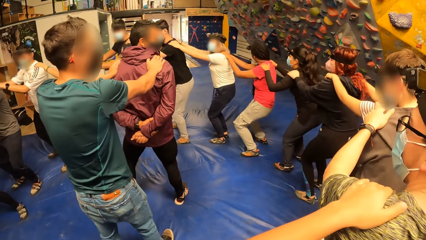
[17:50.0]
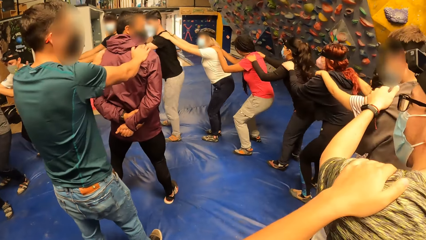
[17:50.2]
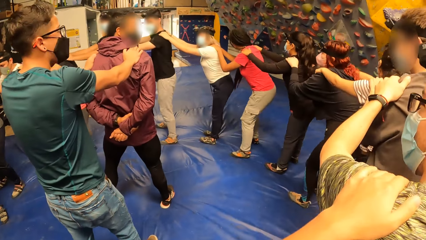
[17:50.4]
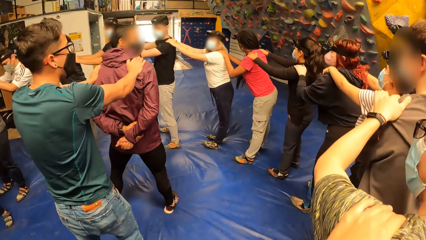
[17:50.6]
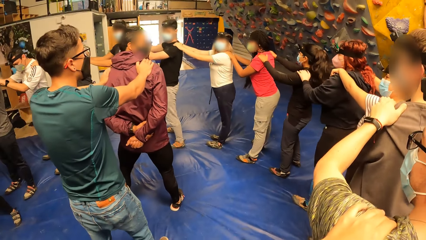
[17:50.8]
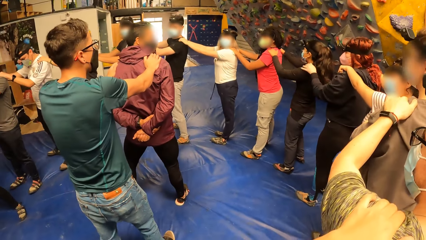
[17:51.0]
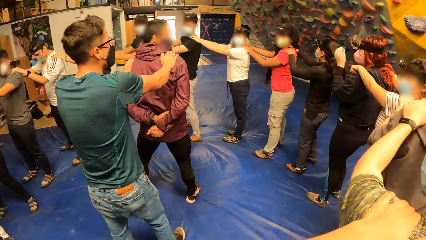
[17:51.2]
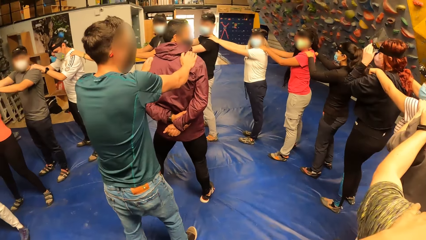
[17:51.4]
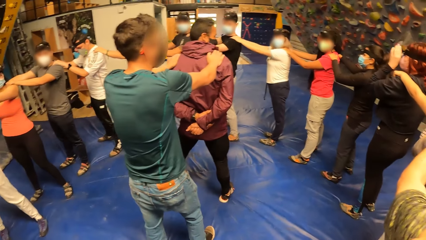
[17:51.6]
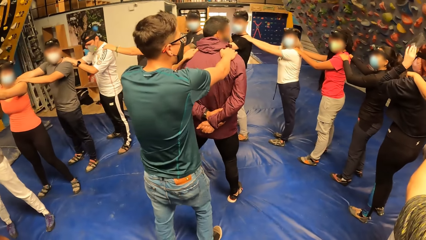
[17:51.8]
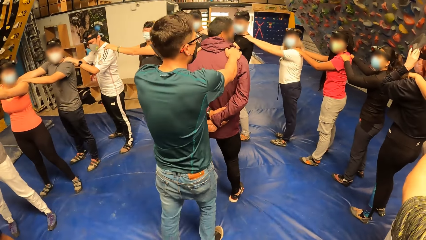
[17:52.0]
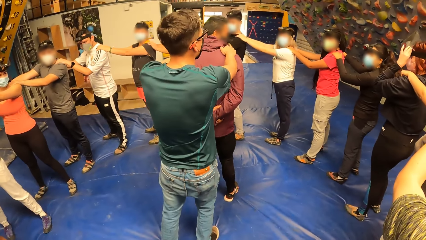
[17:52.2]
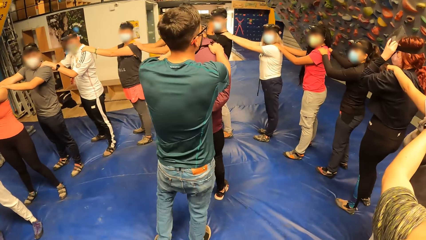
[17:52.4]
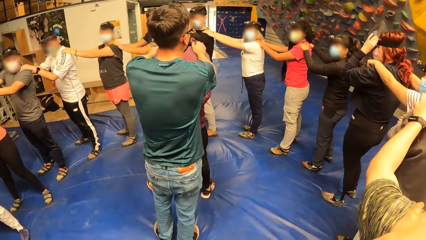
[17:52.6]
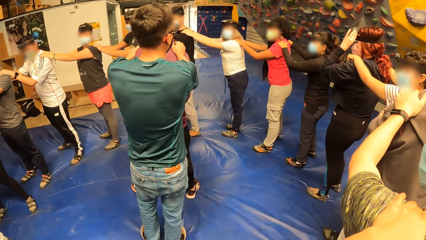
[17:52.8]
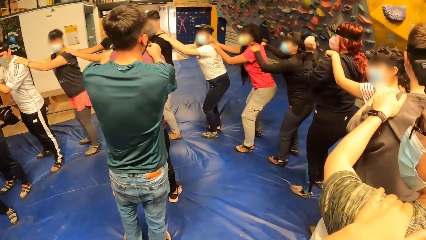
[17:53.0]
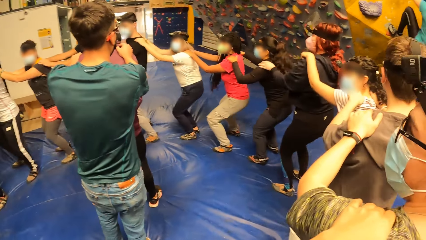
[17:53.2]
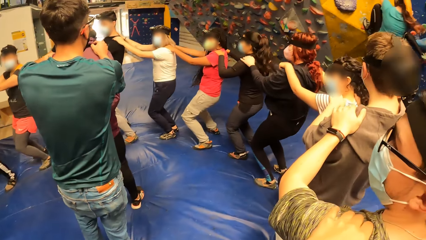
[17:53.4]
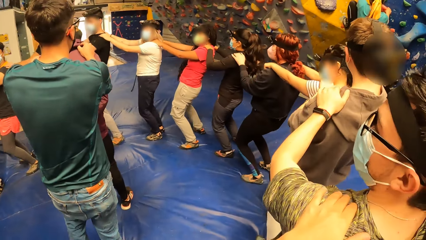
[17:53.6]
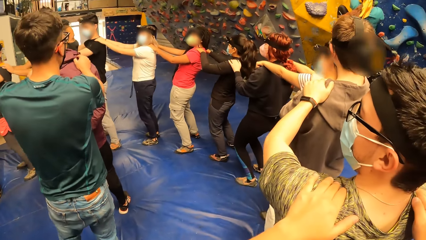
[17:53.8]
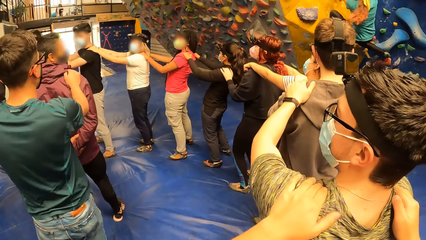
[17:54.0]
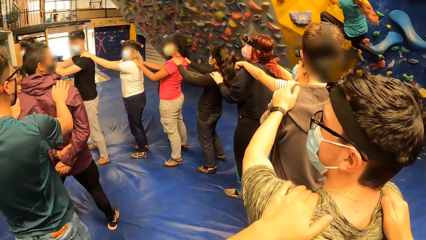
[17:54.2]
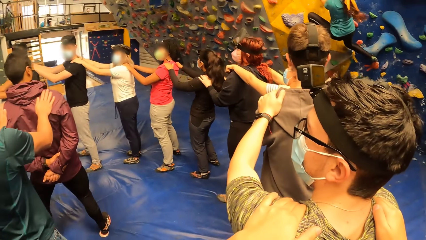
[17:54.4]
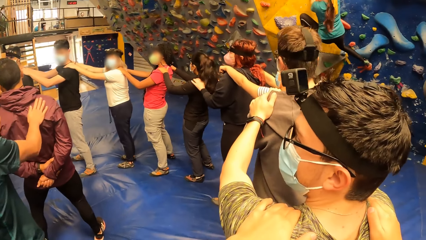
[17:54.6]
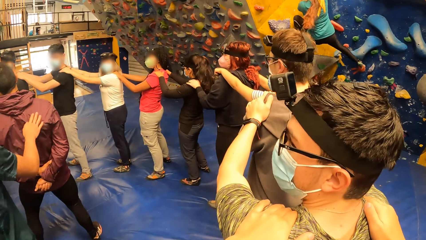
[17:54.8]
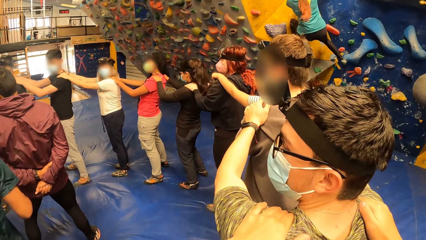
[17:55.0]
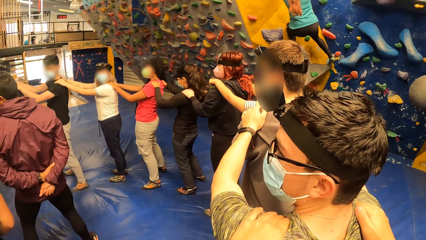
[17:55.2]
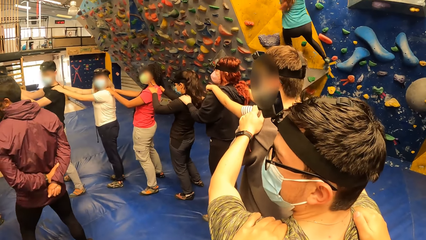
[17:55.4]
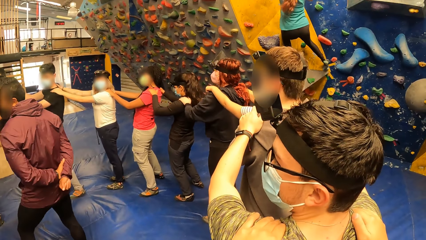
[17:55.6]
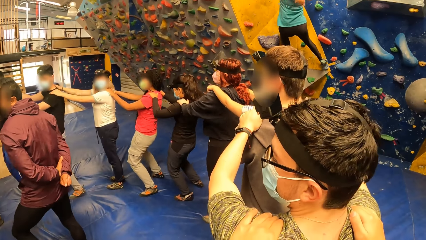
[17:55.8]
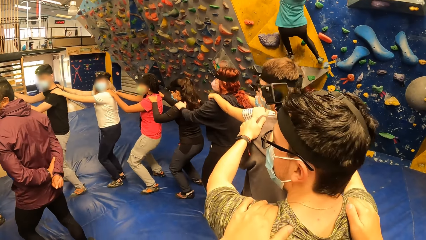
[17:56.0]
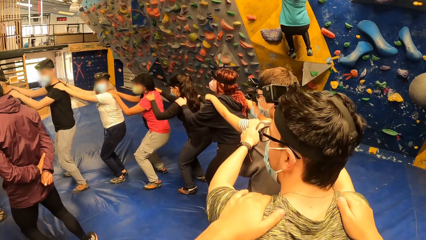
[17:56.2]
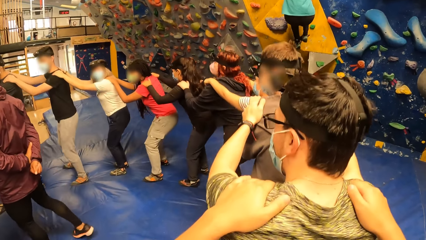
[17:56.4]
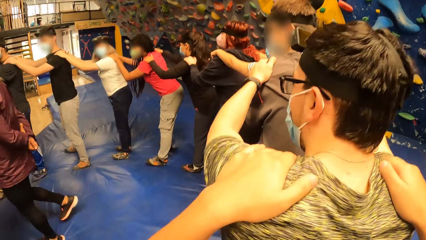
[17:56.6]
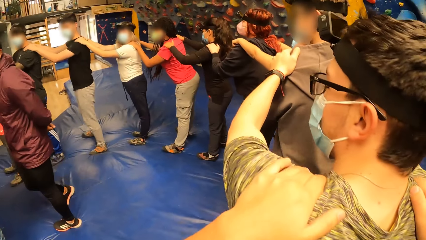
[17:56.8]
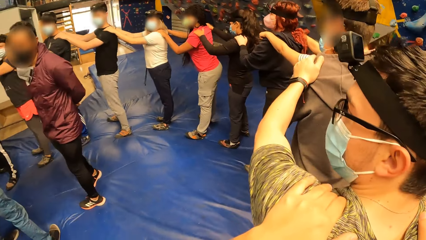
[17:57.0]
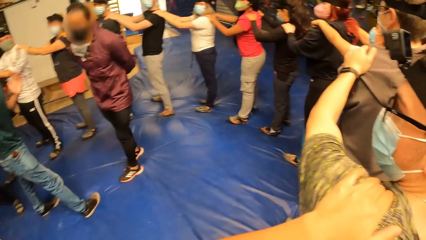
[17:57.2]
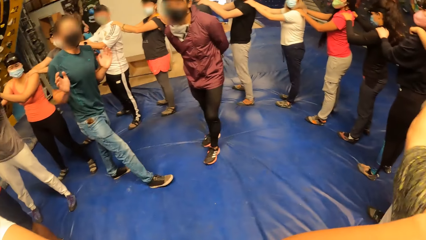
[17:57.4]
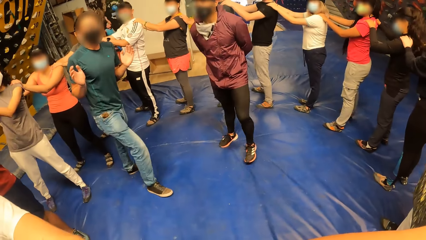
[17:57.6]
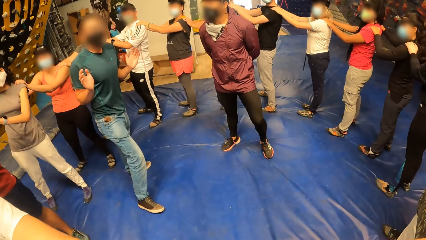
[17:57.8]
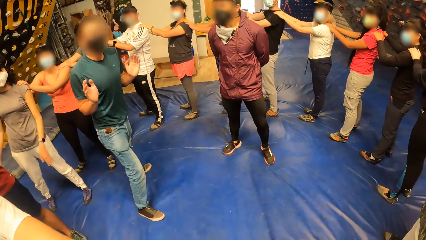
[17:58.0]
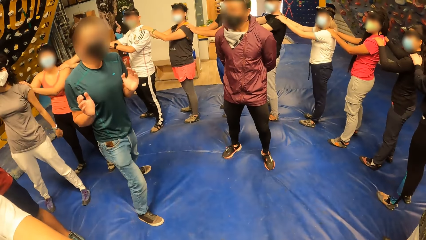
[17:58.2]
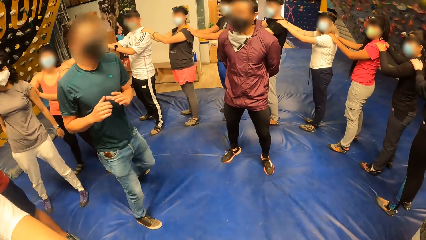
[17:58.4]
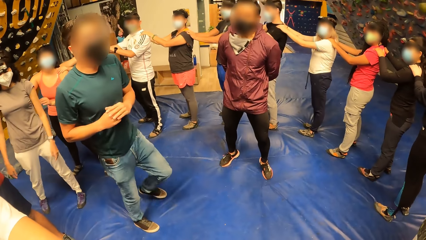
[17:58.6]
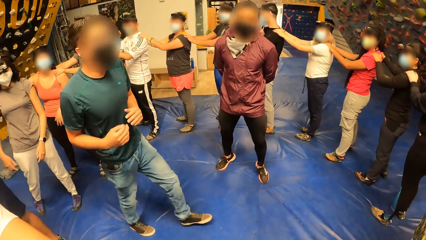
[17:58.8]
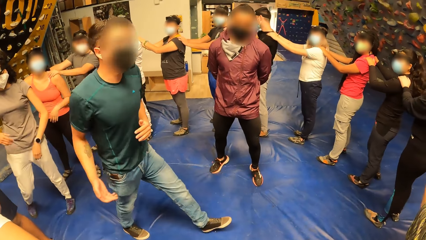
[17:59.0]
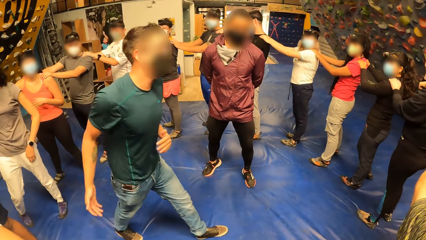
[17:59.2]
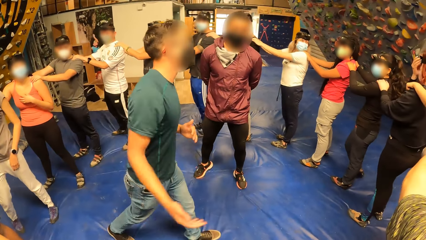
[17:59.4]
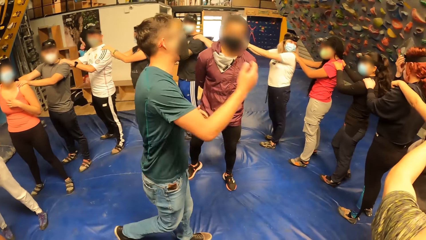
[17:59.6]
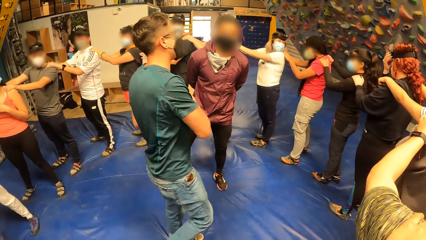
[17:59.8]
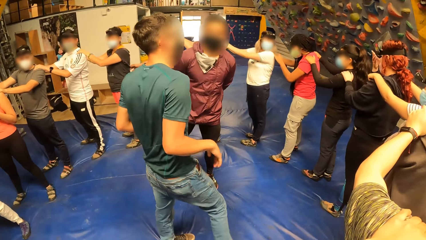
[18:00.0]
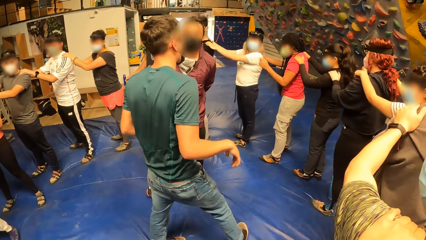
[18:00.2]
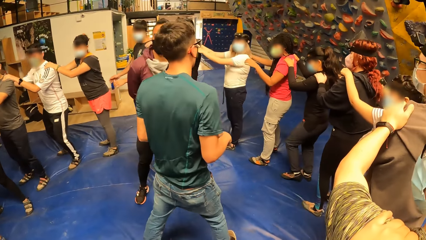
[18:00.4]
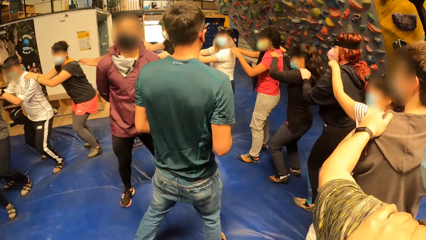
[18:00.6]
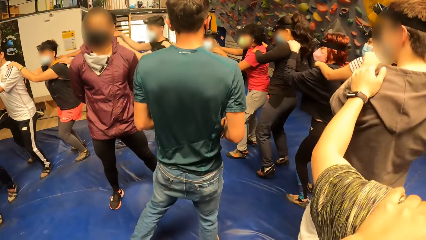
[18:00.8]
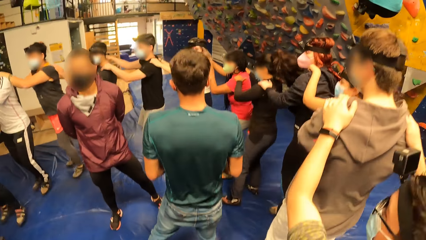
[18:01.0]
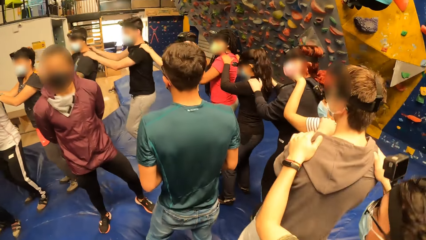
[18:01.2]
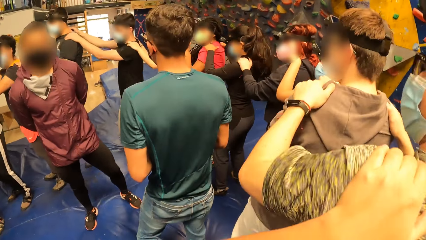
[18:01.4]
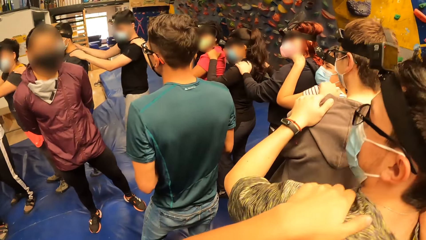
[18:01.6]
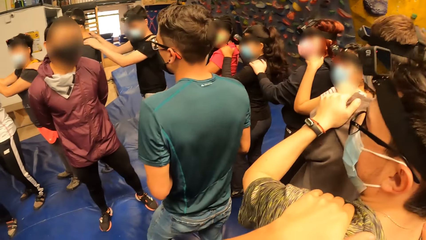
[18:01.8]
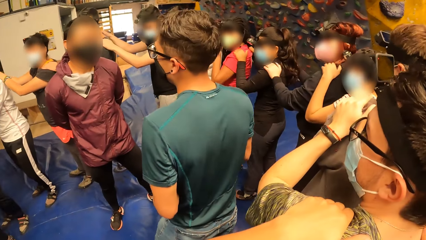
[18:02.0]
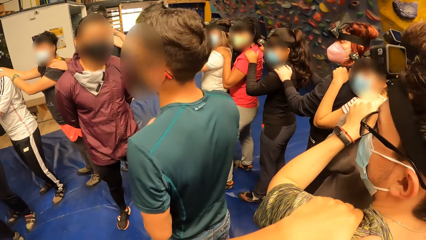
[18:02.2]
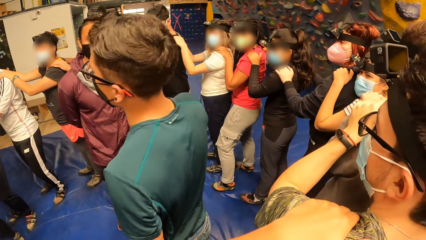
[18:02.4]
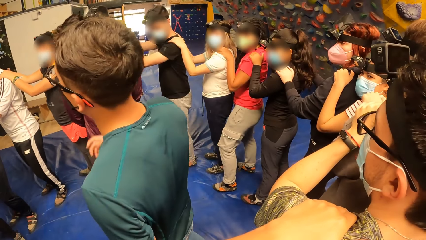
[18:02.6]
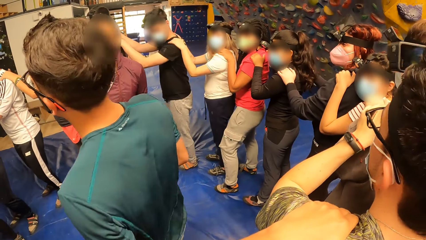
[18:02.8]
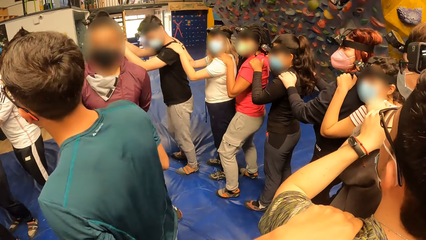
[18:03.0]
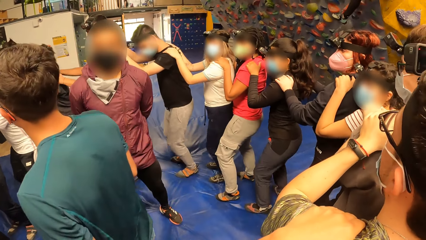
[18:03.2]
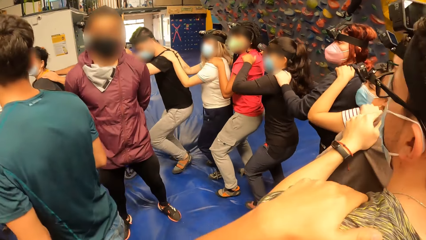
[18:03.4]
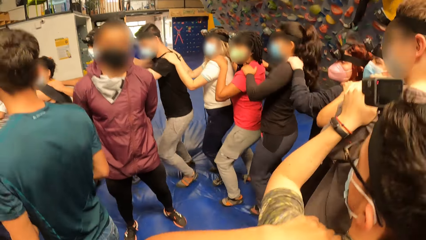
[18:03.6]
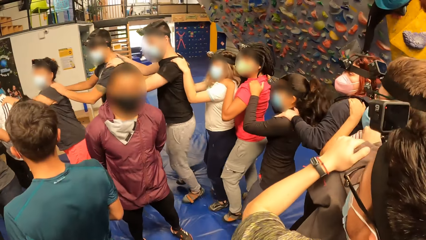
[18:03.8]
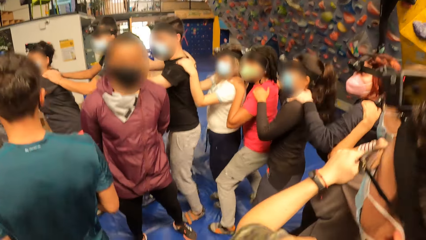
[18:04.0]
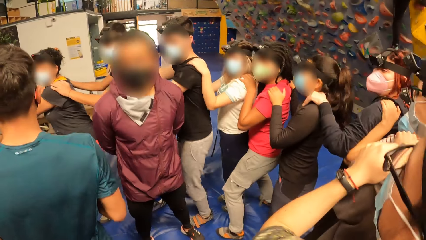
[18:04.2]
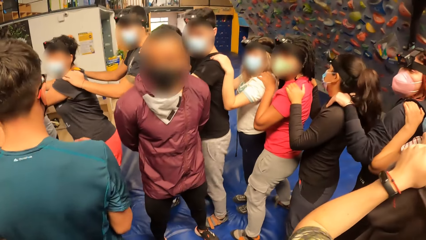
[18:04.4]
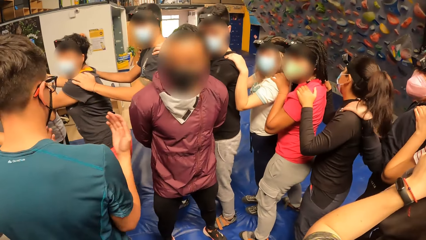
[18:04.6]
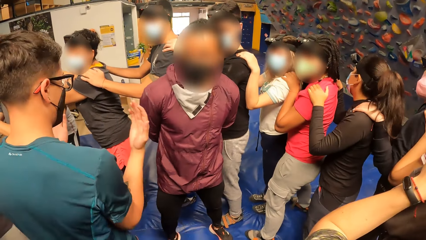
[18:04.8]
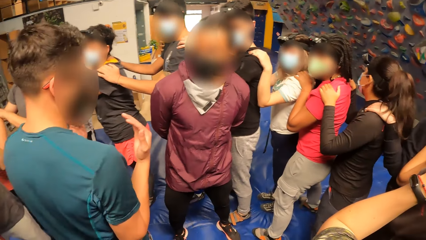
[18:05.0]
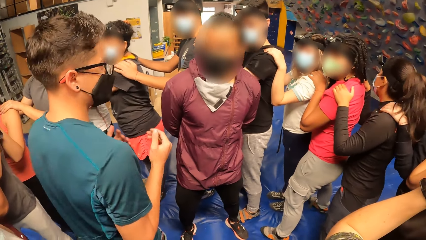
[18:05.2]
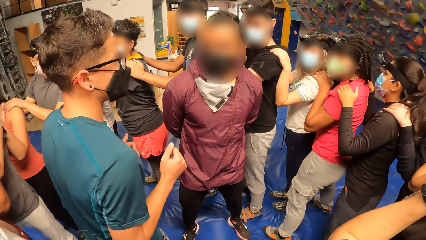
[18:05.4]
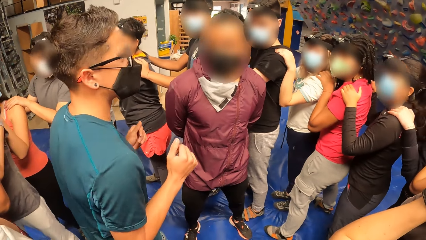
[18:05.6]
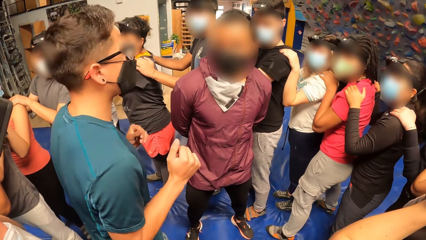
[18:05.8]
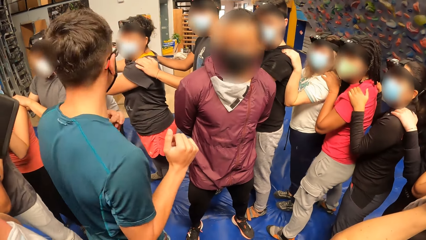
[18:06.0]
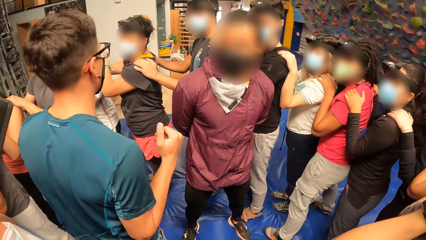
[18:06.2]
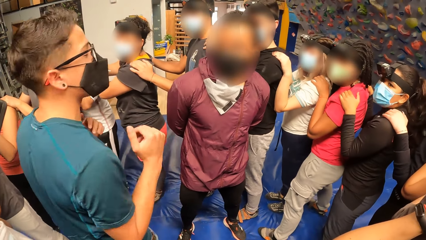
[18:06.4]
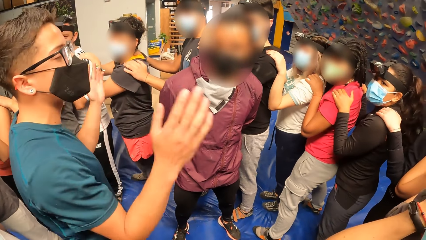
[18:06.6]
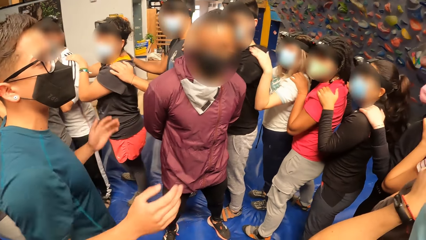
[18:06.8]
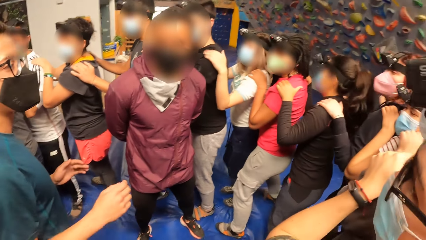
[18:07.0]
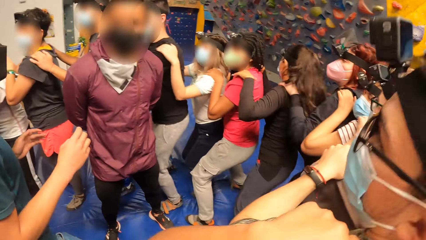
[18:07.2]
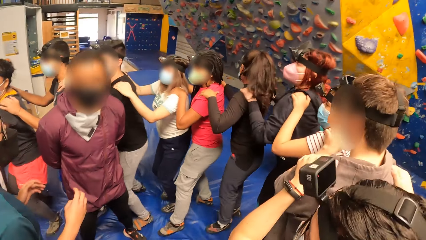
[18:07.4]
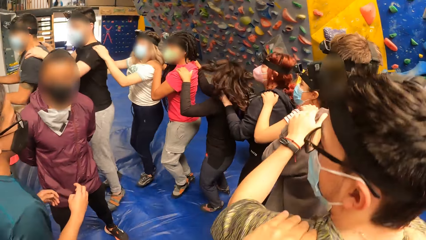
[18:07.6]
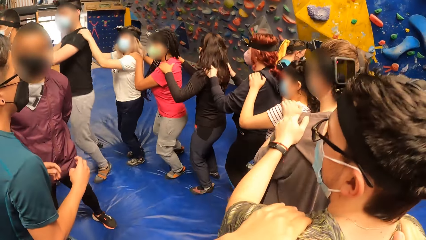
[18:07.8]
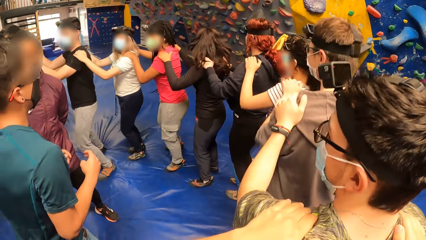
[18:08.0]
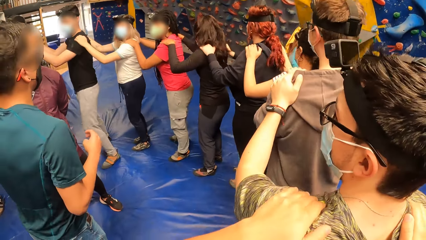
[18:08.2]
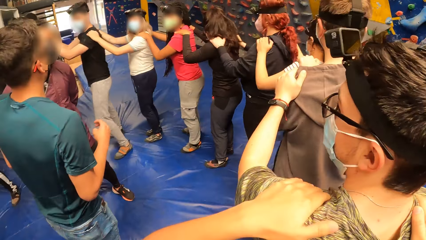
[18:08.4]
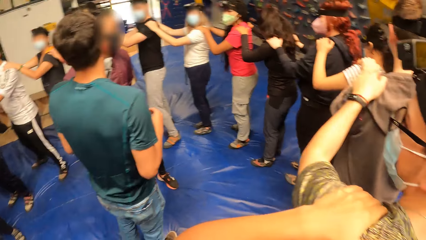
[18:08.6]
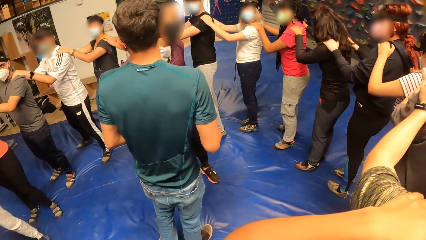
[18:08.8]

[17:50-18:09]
The camera wearer moves frontwards. They and the group of people jump up.
